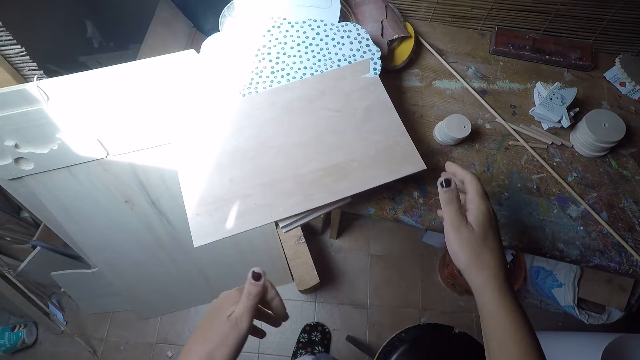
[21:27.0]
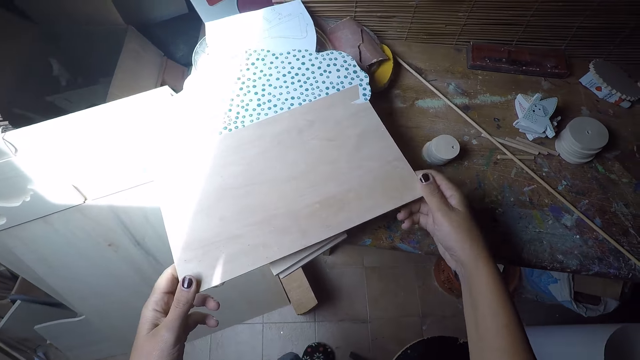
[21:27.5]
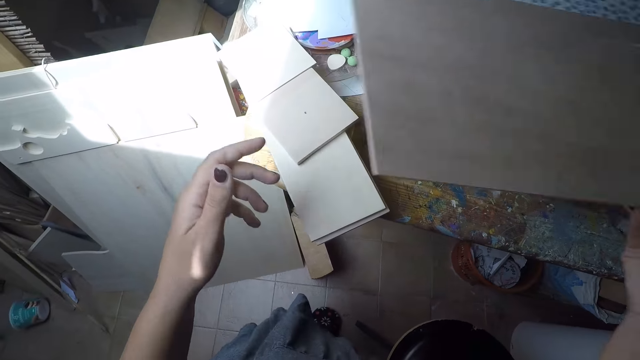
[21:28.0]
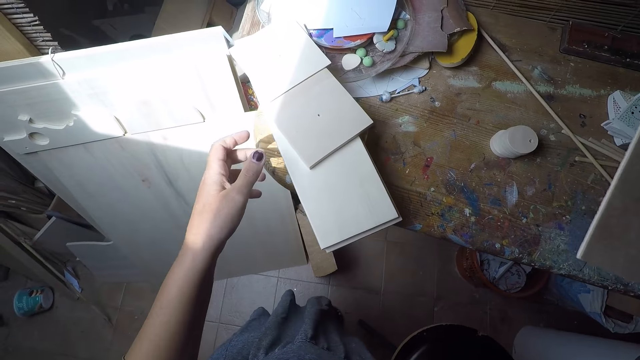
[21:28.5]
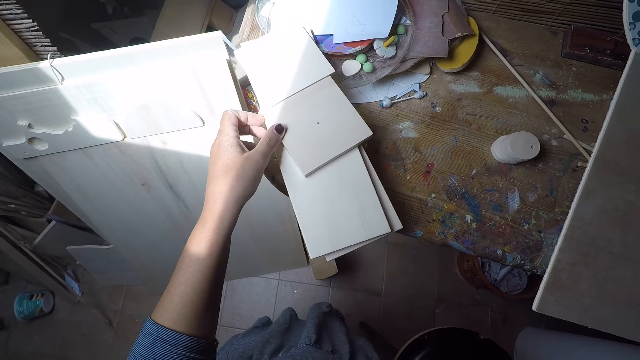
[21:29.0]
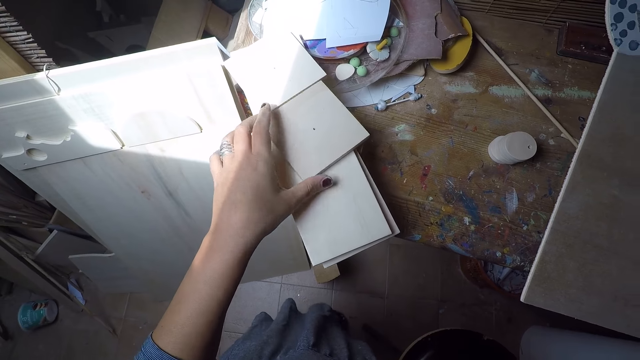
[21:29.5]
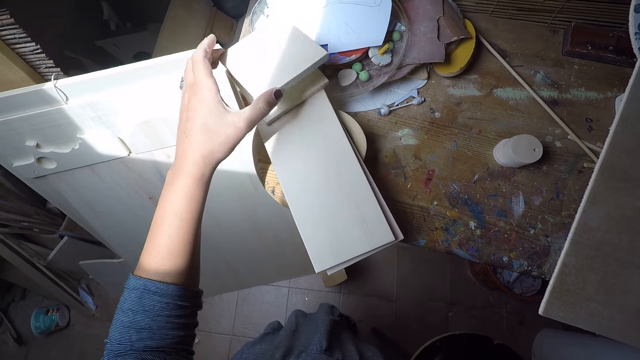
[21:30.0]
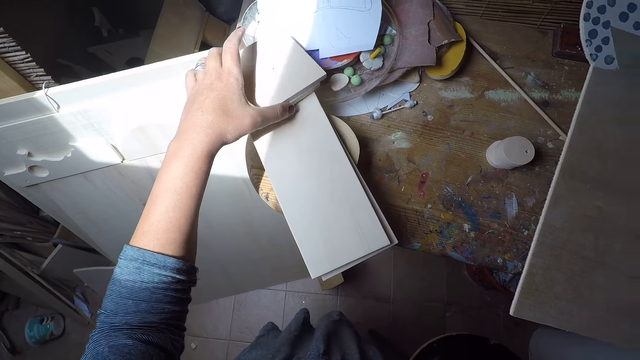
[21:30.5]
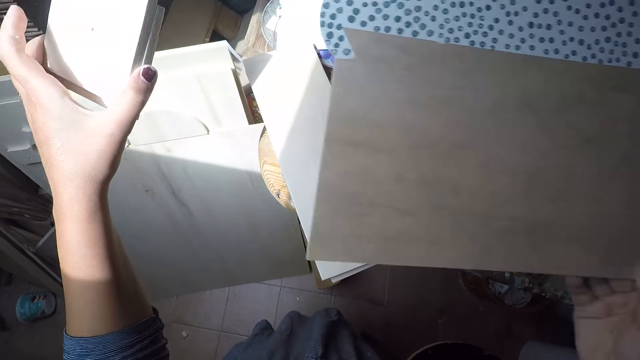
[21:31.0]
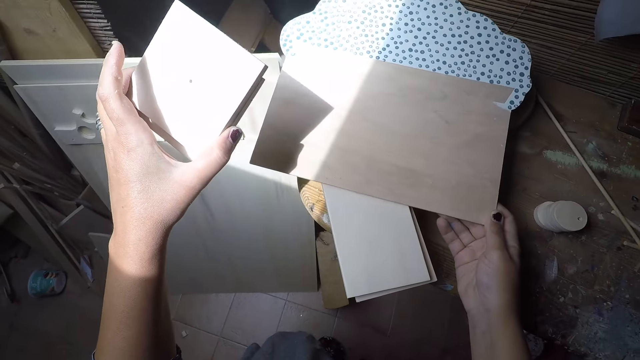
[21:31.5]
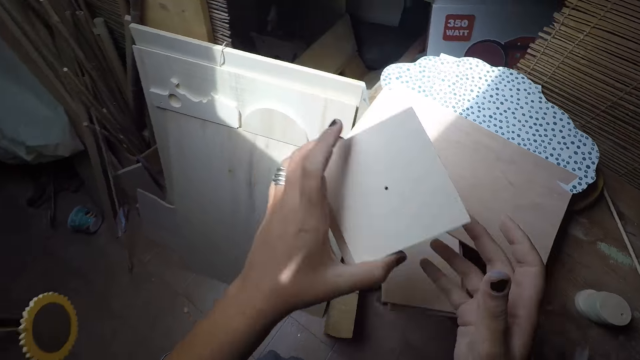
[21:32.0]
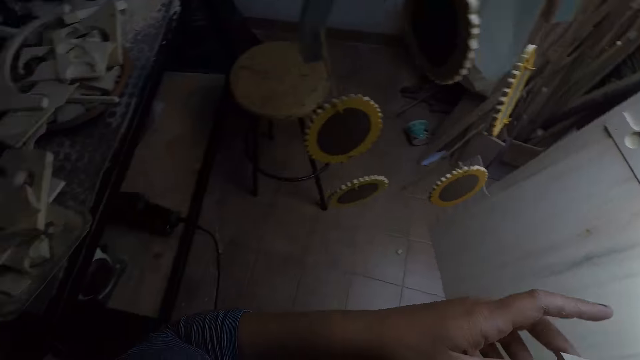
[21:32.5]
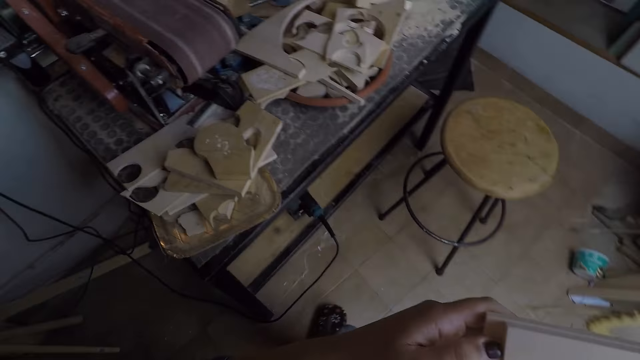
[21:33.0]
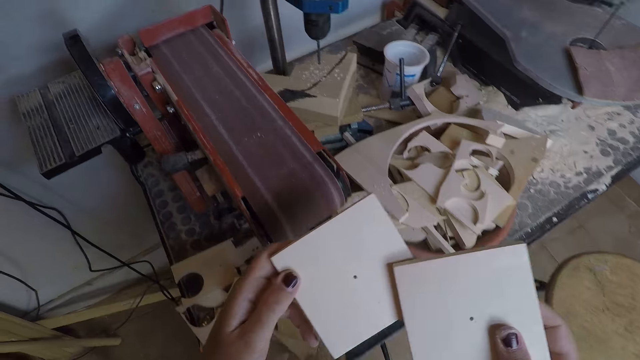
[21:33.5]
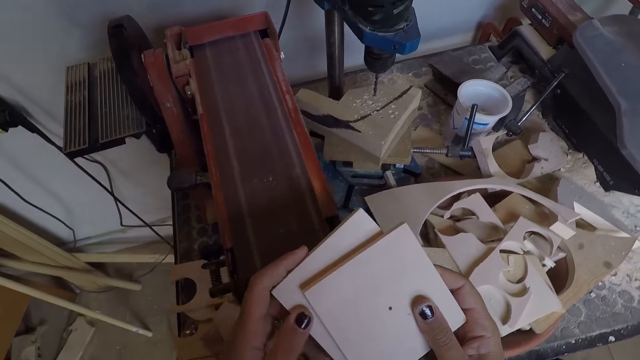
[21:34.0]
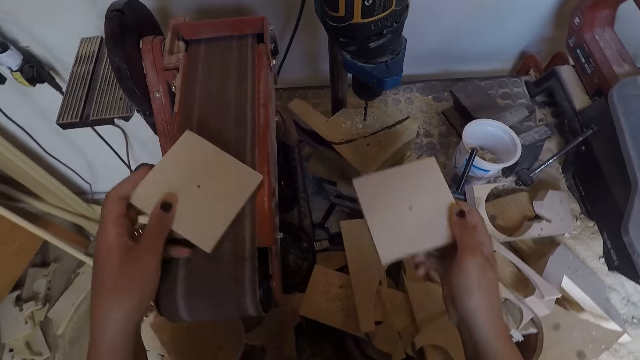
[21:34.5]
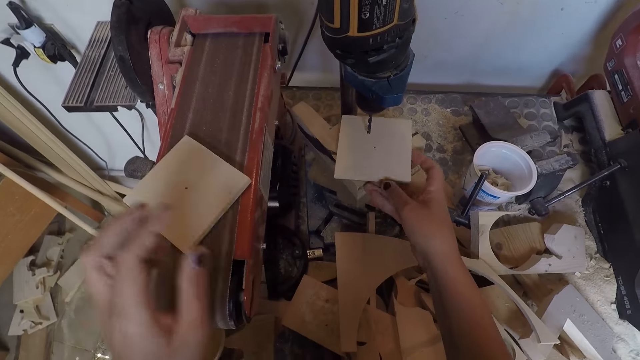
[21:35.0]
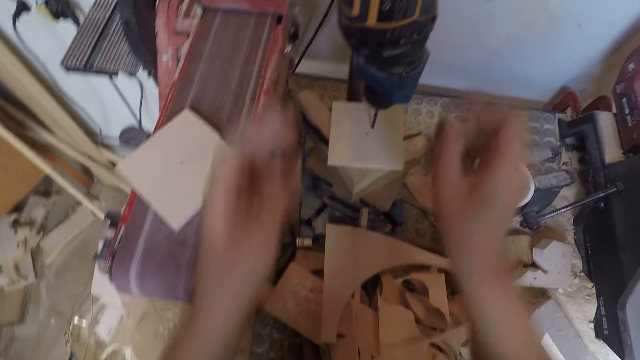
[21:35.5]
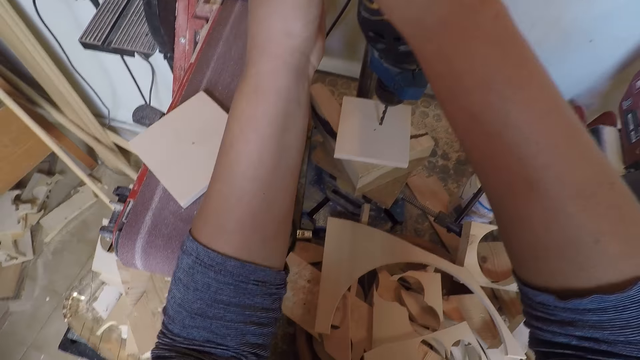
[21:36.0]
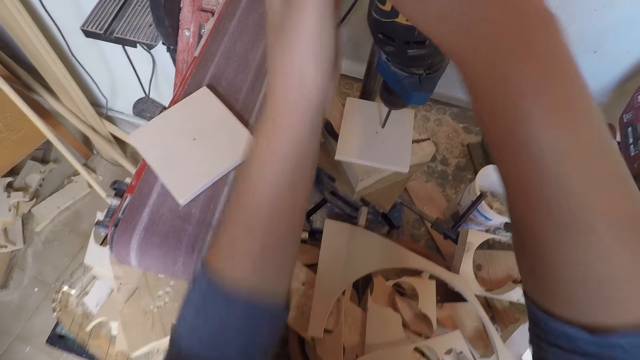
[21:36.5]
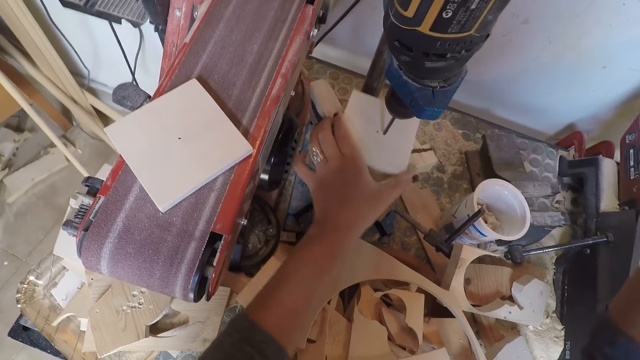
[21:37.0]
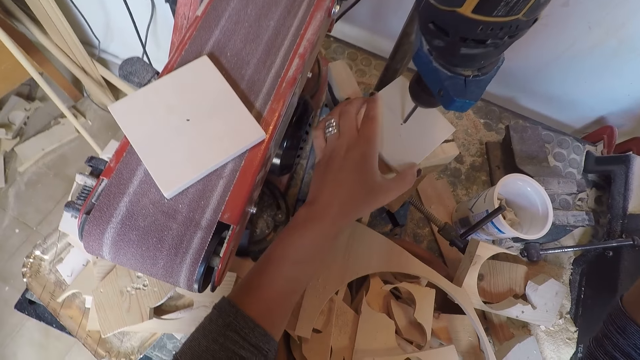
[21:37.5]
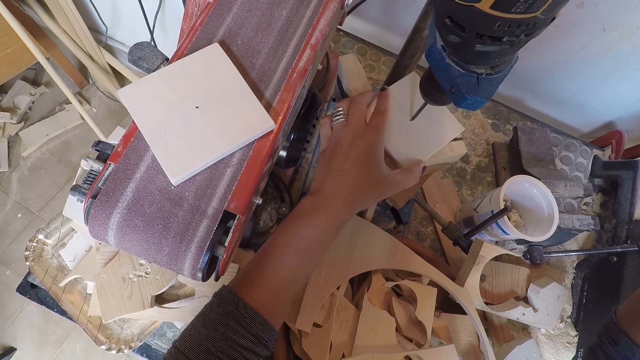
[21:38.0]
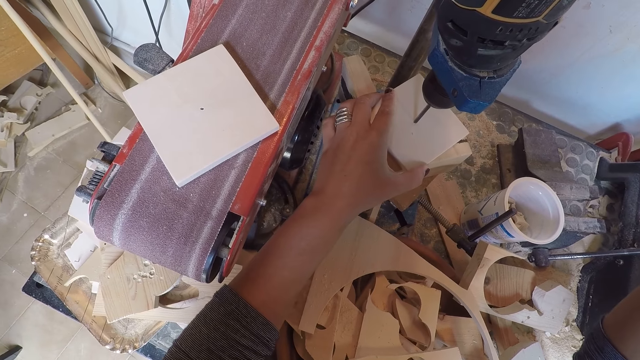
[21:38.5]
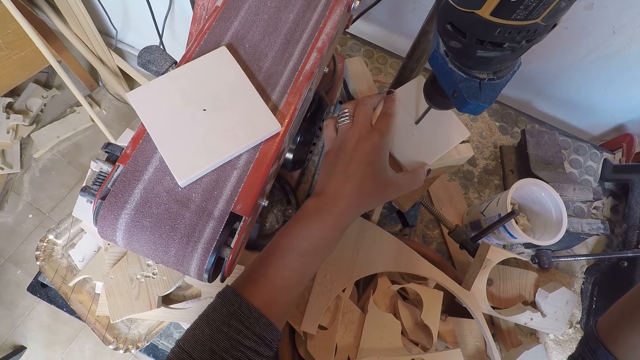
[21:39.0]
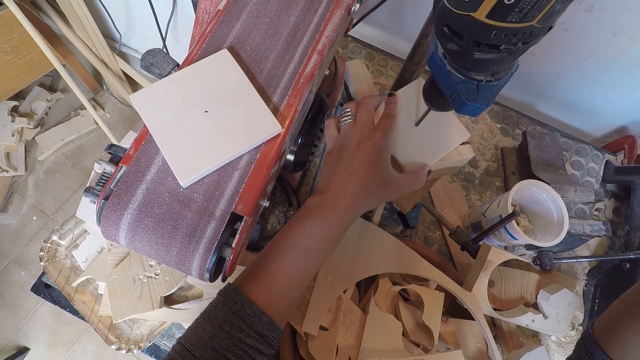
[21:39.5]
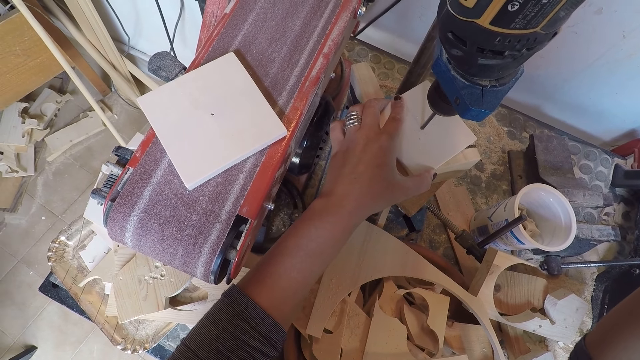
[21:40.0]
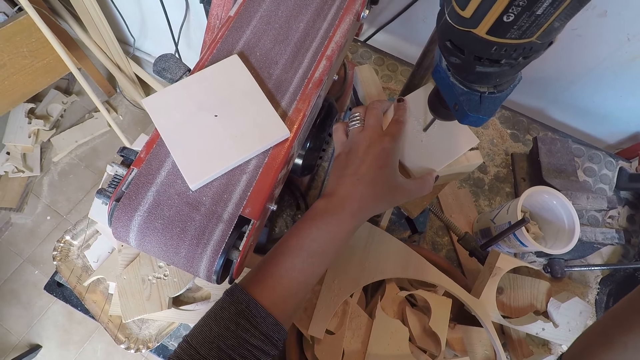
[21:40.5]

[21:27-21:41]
The camera wearer takes the paper board on the paper board with both hands. He removes his left hand from the paper board. He touches some pile of wood on the workshop table with his left hand. He takes a piece of wood from the pile of wood on the workshop table with his left hand. He drops the piece of wood on the edge of the pile of woods on the workshop table with his left hand. He takes some woods on the workshop table with his left hand. He drops the paper board in his left hand on the table. He holds the woods in his left hand with both hands. He walks to the belt sand machine with the woods. He drops the wood in his left hand on the belt sandpaper machine. He places the wood in his right hand under the drilling machine or drill press. He places both hands on top of the drilling machine. He adjusts the drill press. He holds the wood under the drilling machine with his left hand. He positions the wood on the drill press. He drills a hole into the wood with the drilling machine.

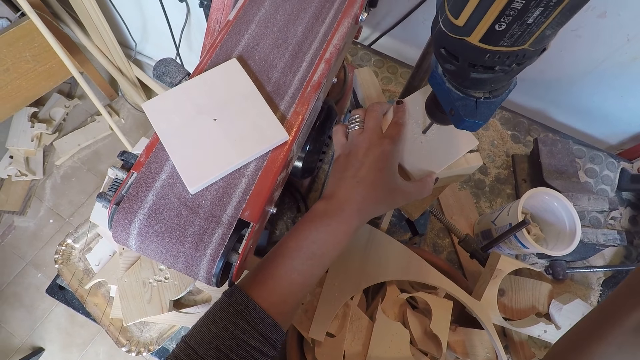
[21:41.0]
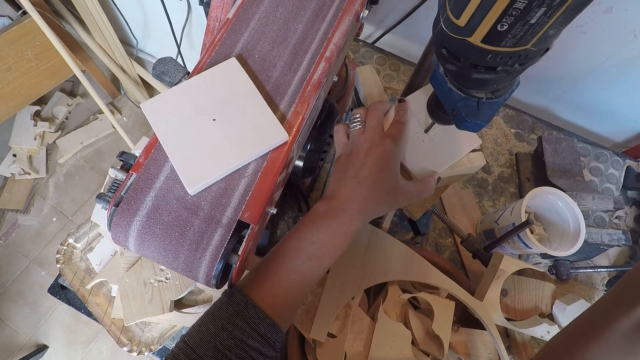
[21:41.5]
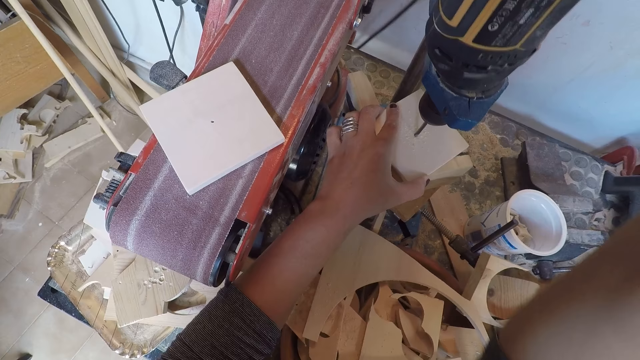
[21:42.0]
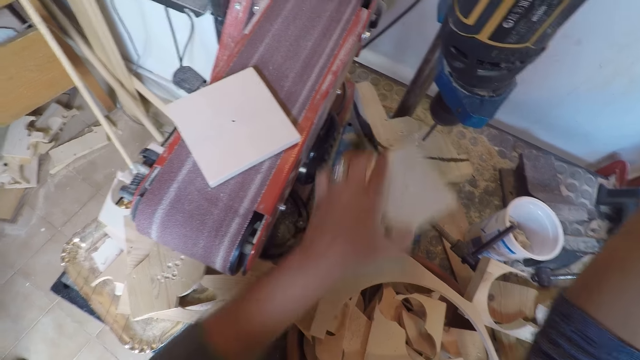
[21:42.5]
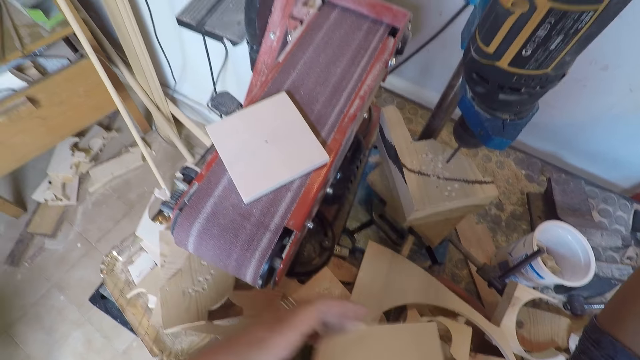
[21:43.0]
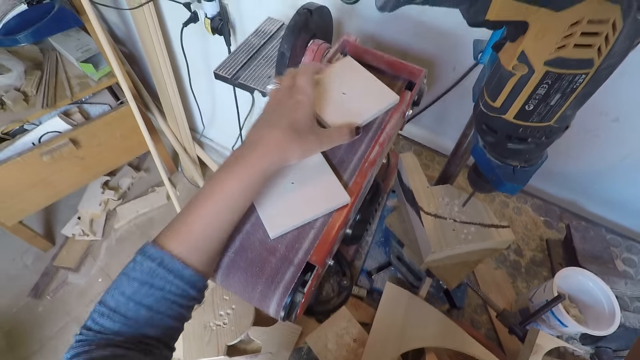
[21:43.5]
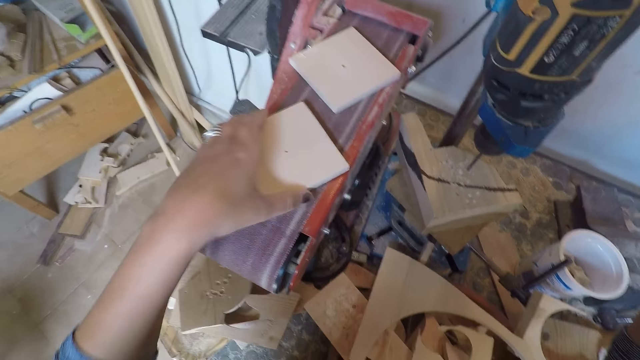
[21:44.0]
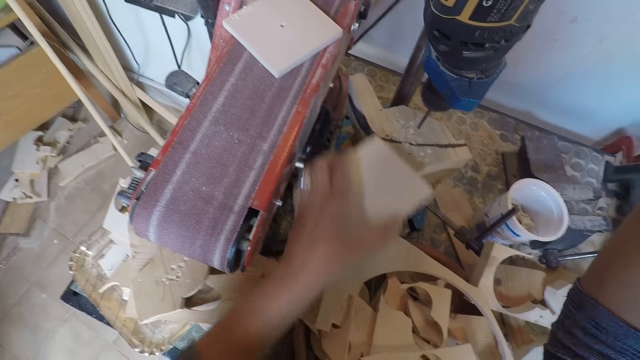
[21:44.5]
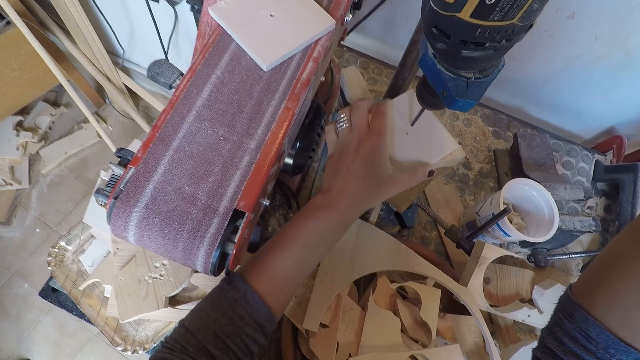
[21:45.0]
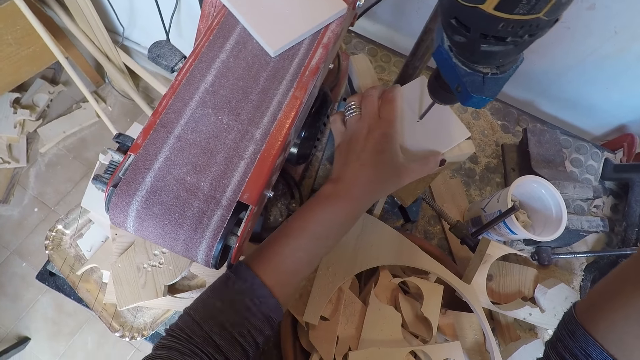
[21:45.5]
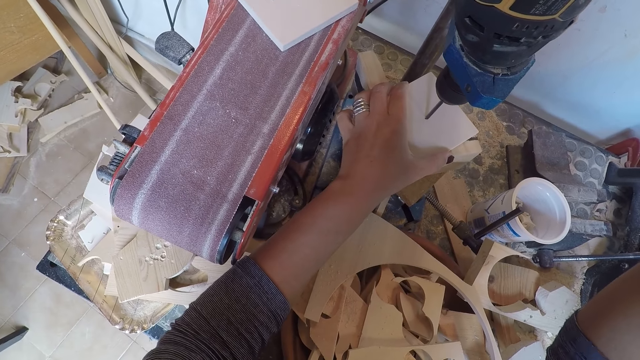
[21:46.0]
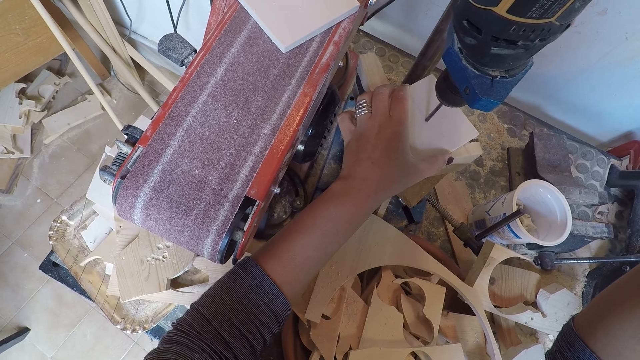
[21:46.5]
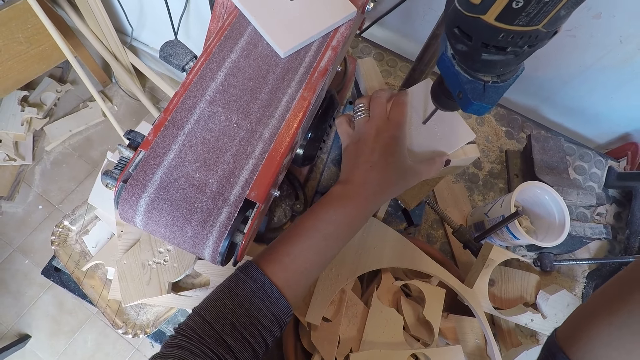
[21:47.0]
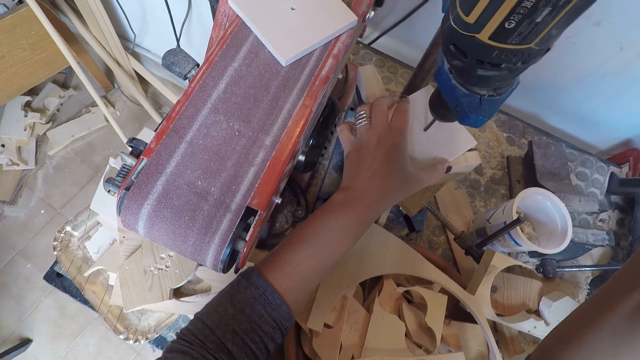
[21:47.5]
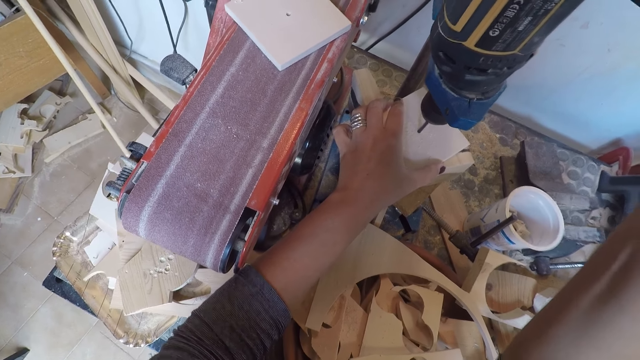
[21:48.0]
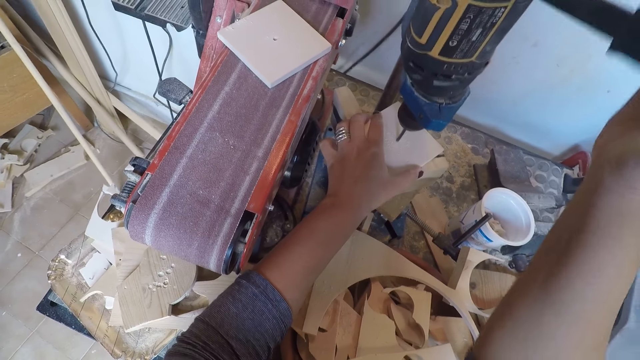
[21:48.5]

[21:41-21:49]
The camera wearer removes the wood from the drilling machine with his left hand. He drops the wood in his left hand on the belt sandpaper machine. He takes the wood on the belt sandpaper machine with his left hand. He places the wood in his left hand under the drilling machine. He drills a hole into the wood with the drilling machine. He controls the drilling machine with his right hand.
